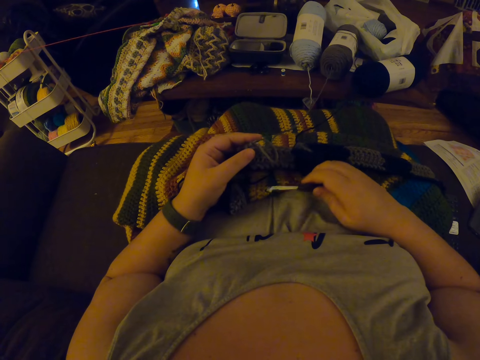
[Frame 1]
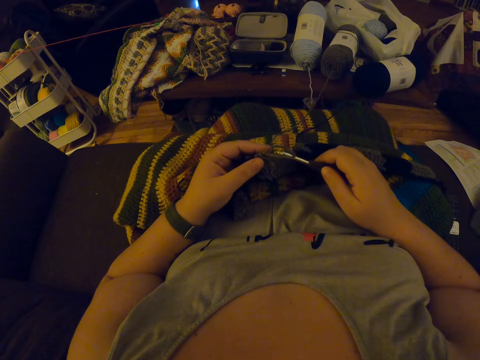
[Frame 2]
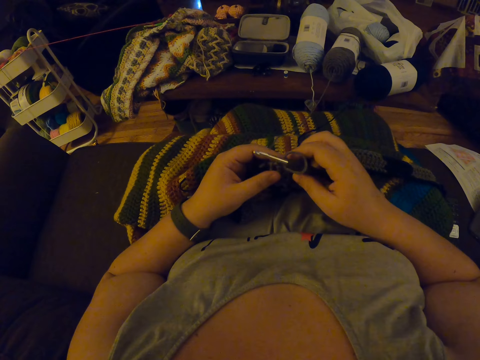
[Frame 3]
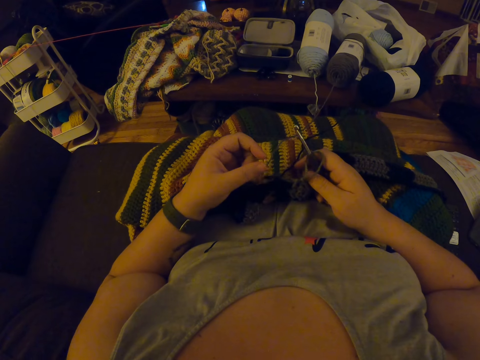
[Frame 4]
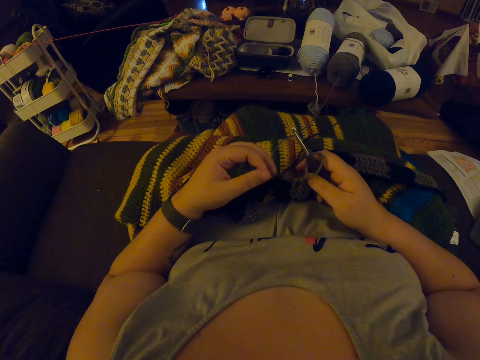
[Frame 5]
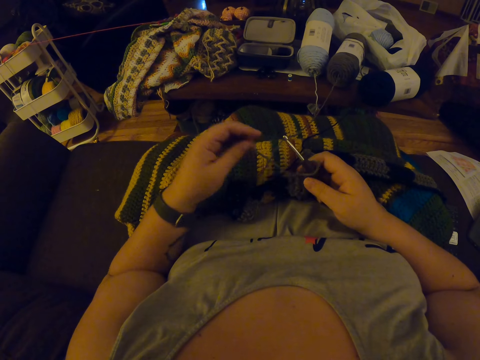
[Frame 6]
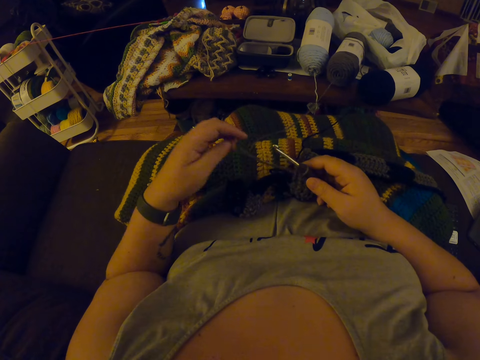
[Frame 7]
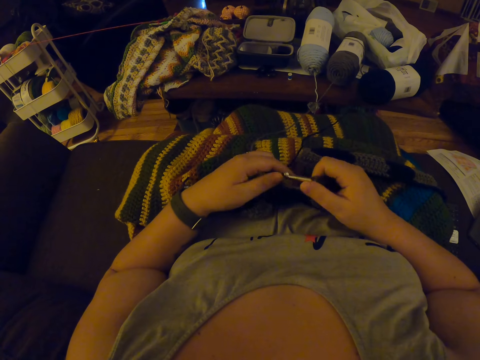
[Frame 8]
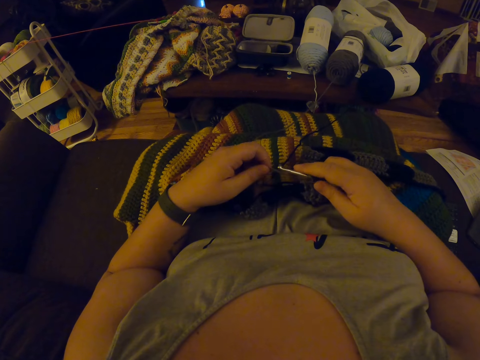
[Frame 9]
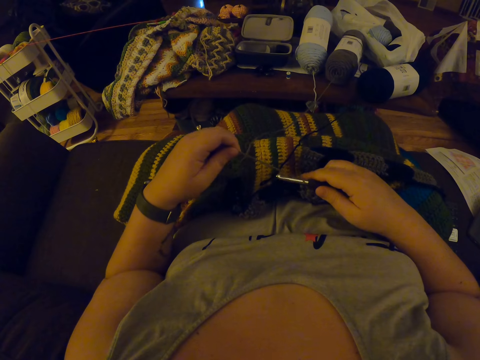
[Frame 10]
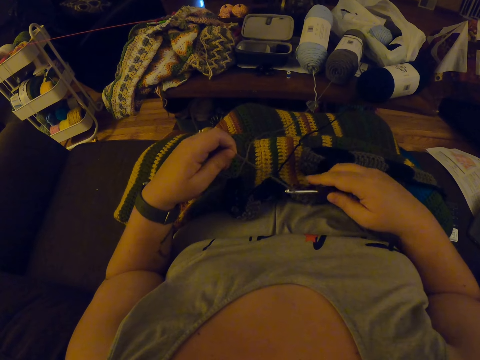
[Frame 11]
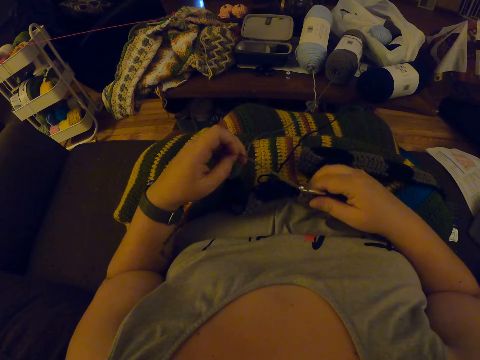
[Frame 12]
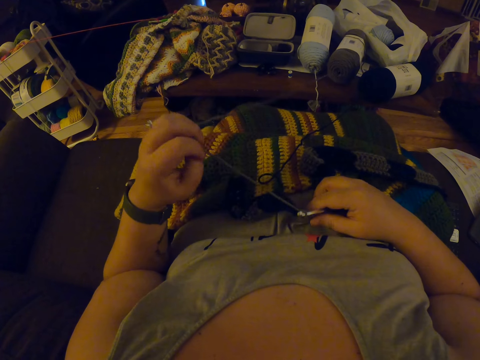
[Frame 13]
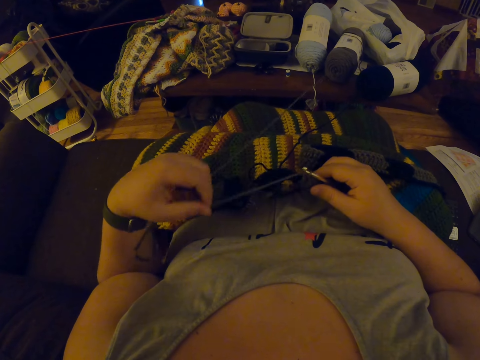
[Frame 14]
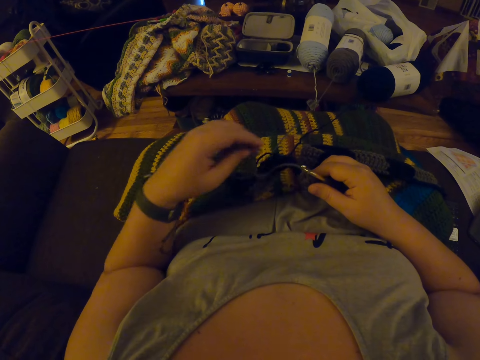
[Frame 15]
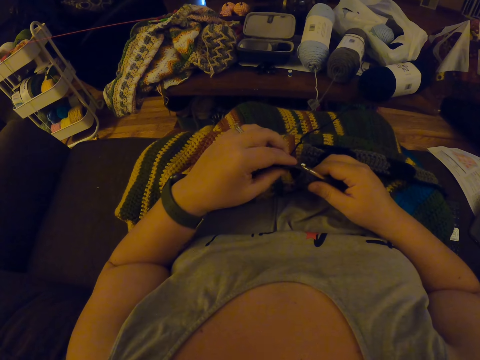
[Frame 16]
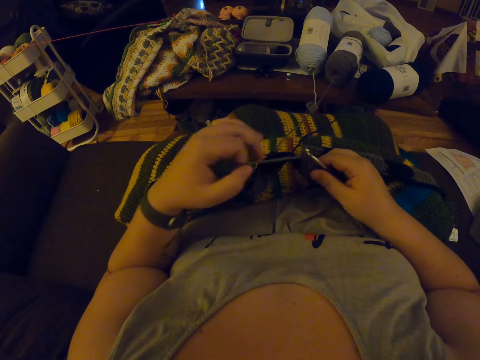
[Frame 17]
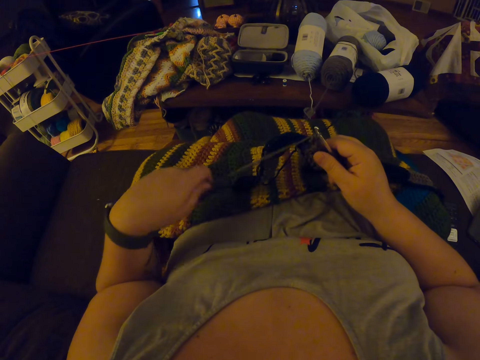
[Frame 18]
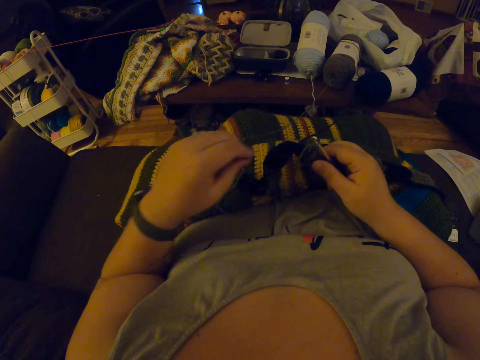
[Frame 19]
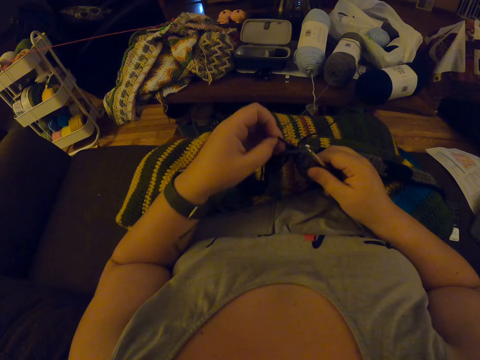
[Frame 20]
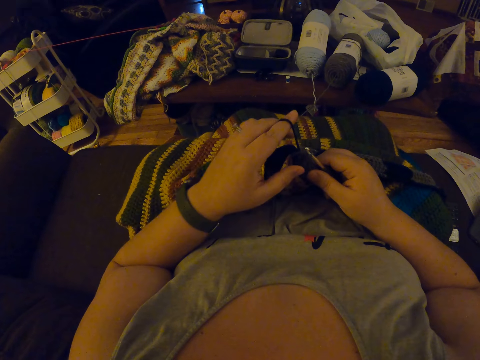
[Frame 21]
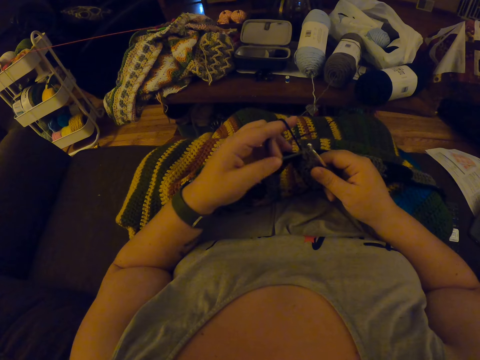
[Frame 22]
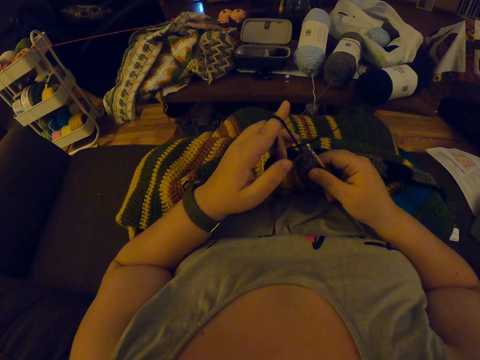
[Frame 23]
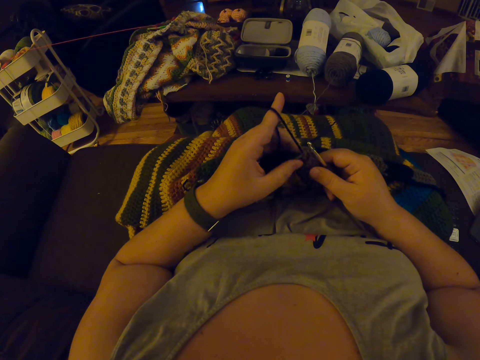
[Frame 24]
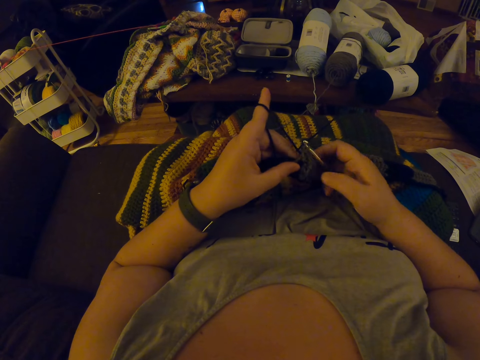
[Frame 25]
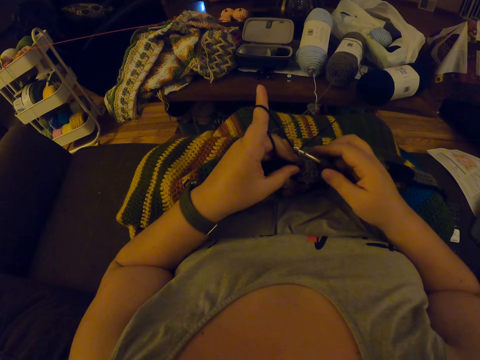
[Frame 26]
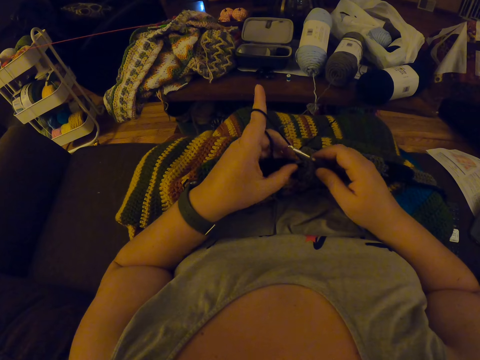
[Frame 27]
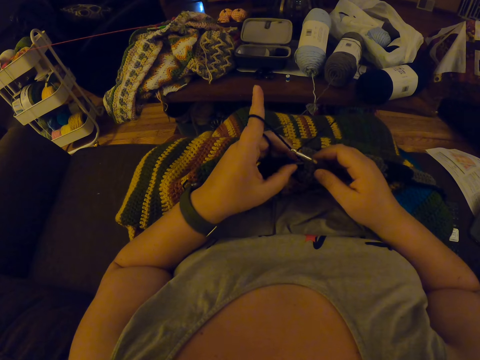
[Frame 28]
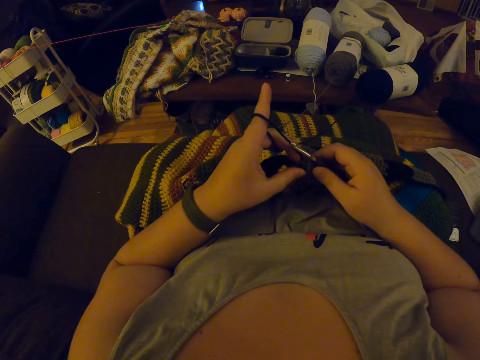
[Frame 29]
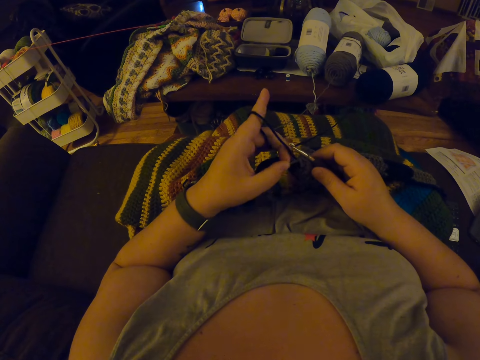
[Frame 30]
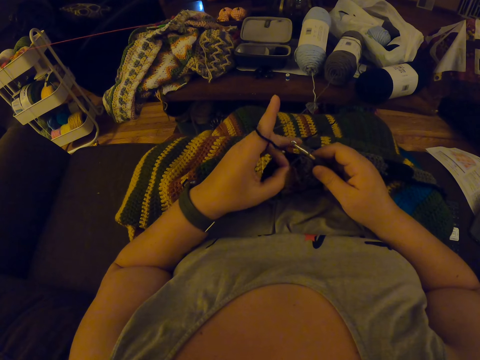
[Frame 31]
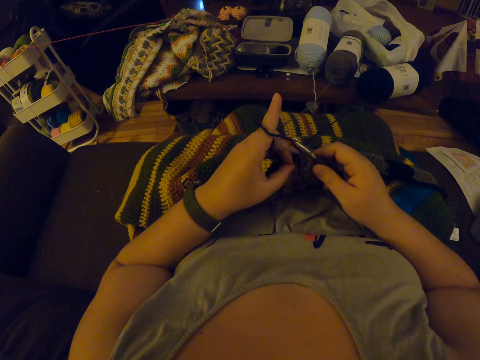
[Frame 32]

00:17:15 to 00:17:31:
The camera wearer takes the crochet hook from the tummy. They crochet the fabric with yarn.

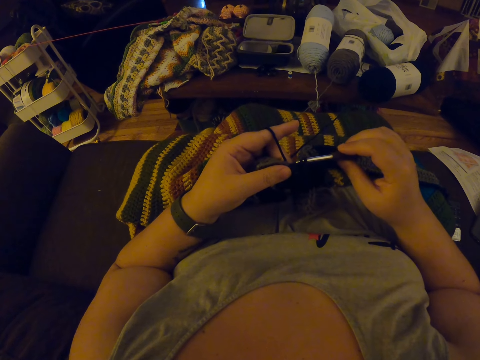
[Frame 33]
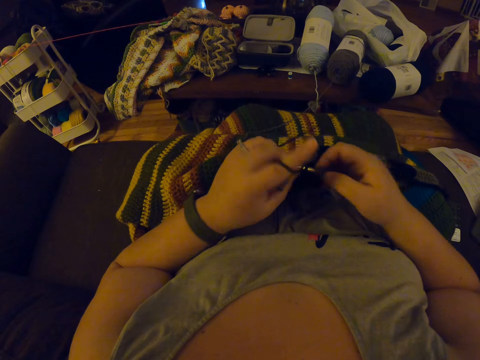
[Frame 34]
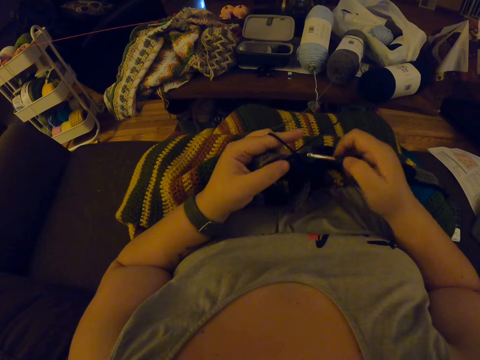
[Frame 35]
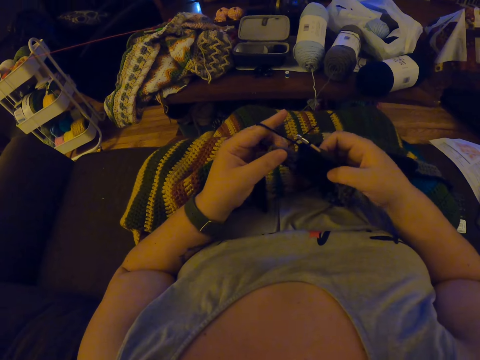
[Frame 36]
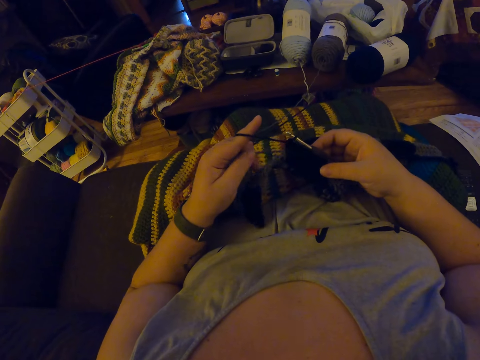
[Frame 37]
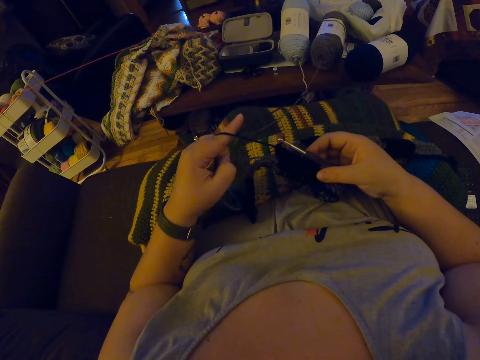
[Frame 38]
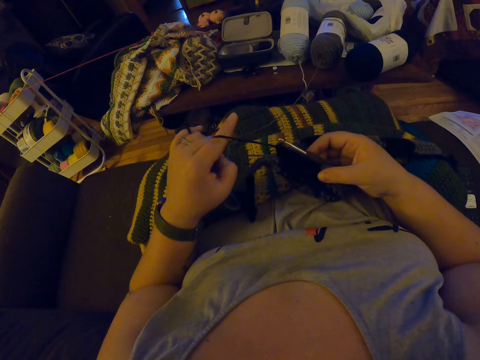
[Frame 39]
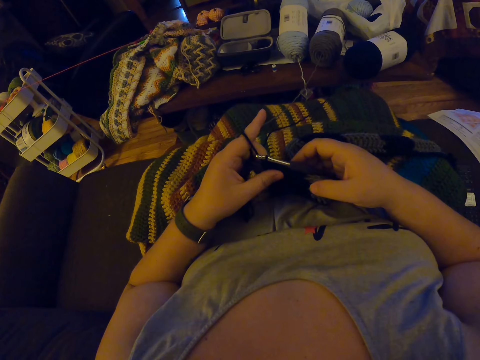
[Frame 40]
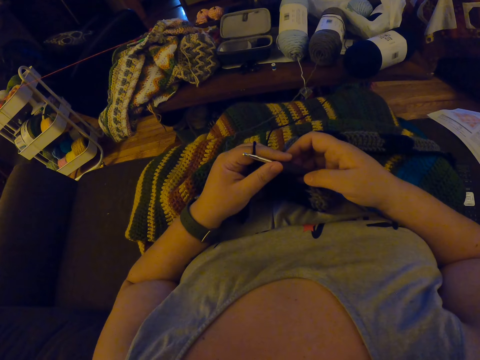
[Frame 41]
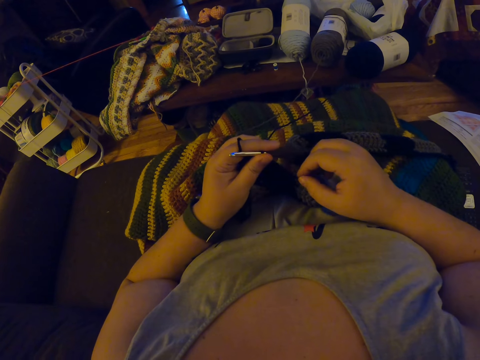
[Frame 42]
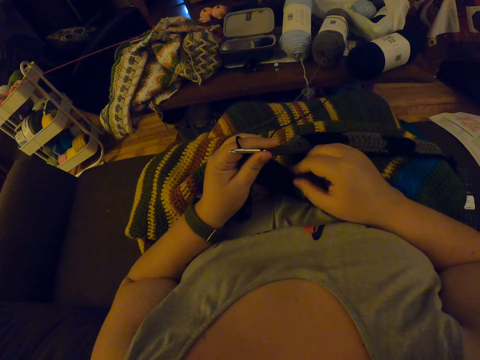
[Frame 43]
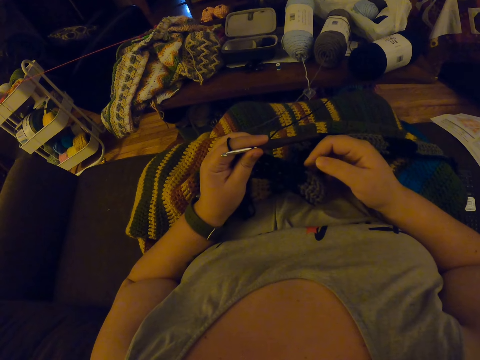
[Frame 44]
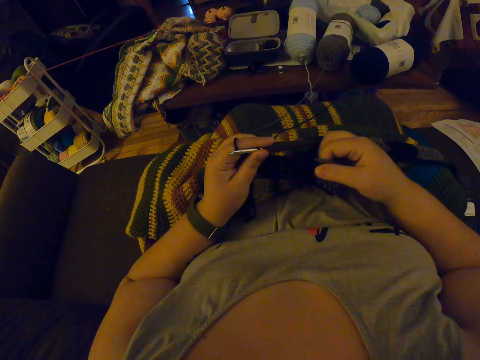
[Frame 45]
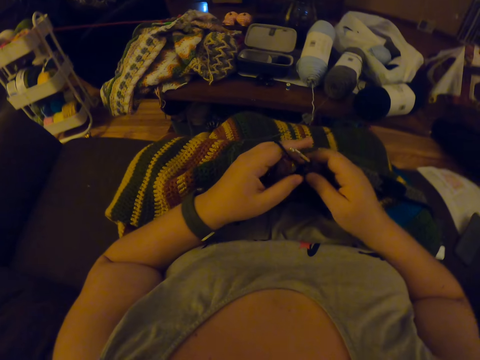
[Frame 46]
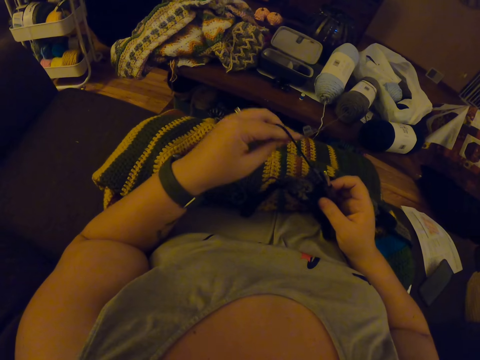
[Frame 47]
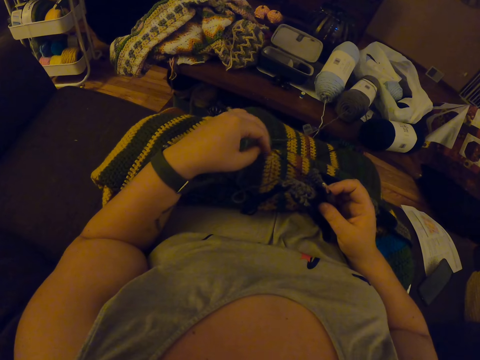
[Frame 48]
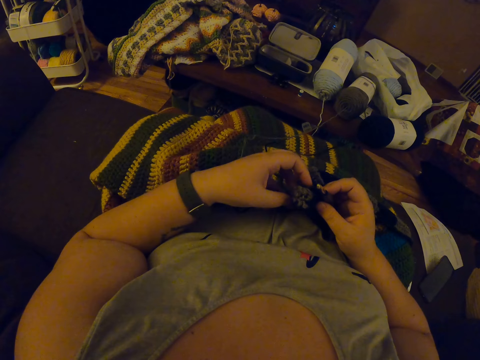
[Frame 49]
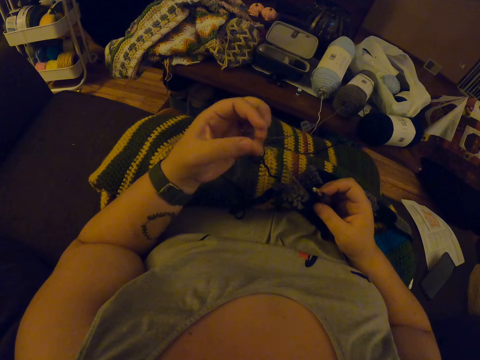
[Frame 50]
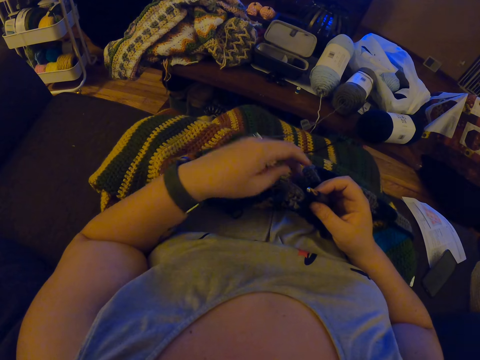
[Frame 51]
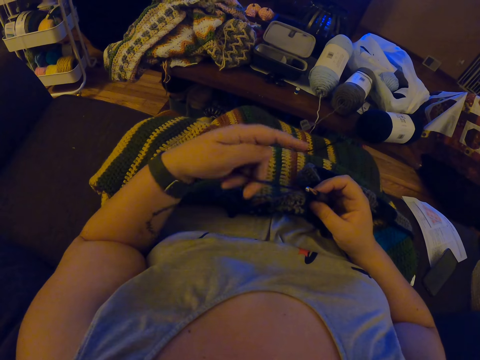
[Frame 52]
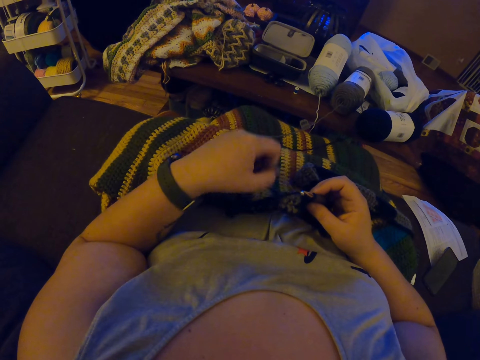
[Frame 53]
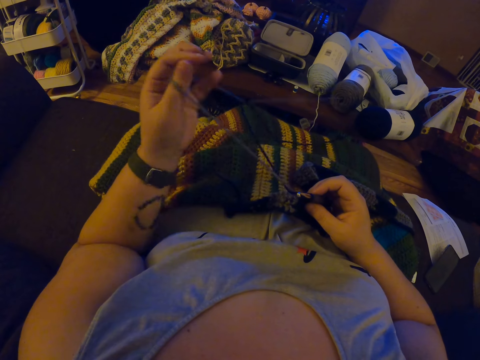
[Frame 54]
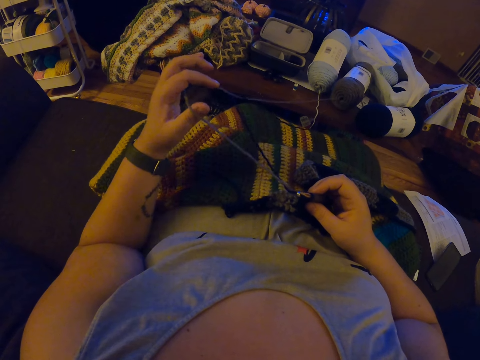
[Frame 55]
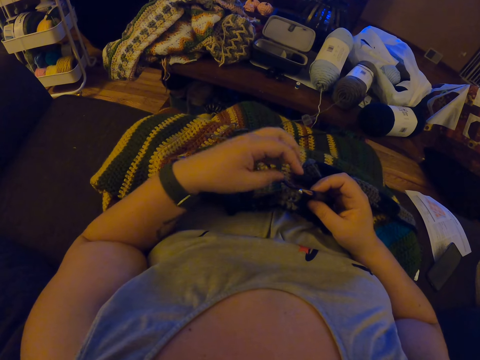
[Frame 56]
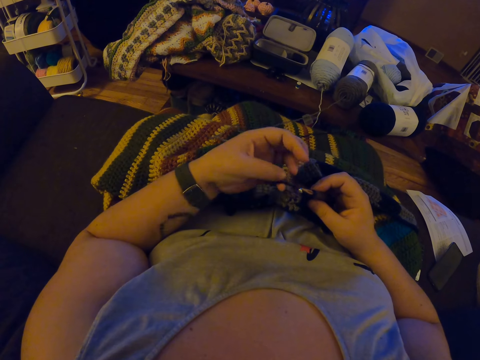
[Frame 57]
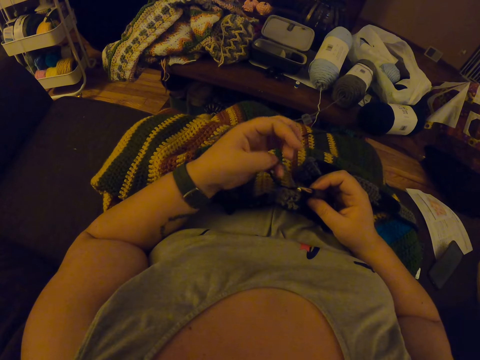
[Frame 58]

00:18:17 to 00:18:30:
The camera wearer pulls yarn or thread with the left hand. They stretch the garment. They pull fabric with the right hand. They pull the thread.
